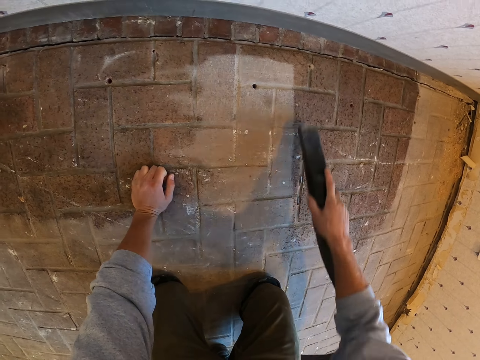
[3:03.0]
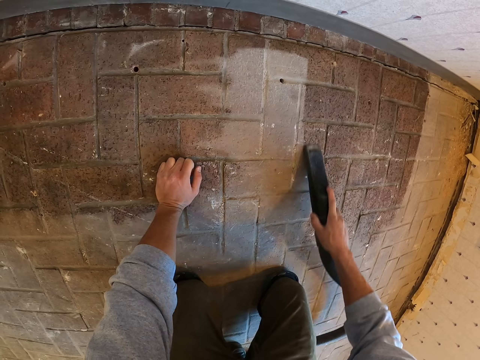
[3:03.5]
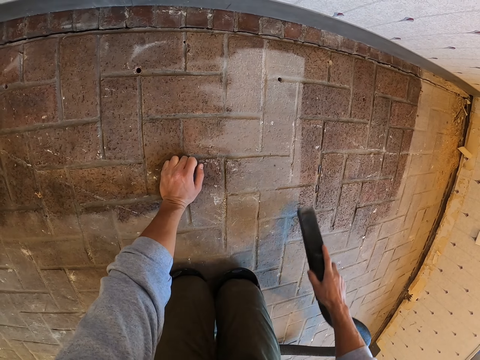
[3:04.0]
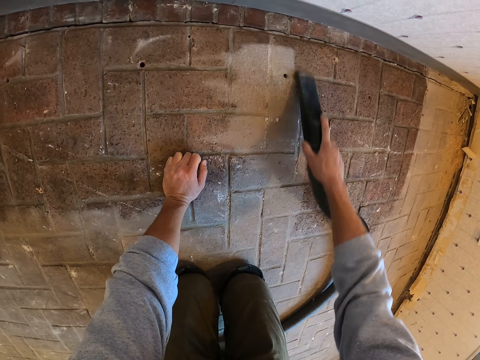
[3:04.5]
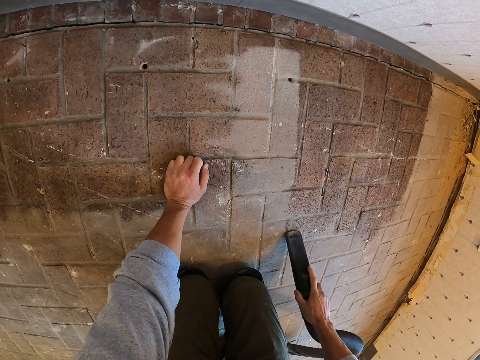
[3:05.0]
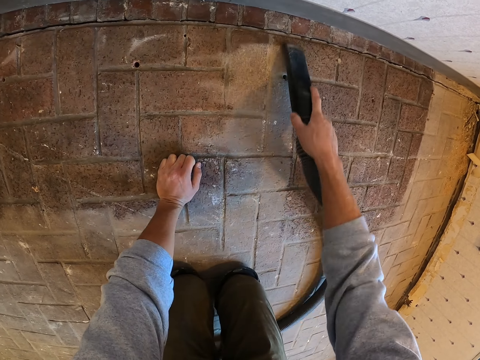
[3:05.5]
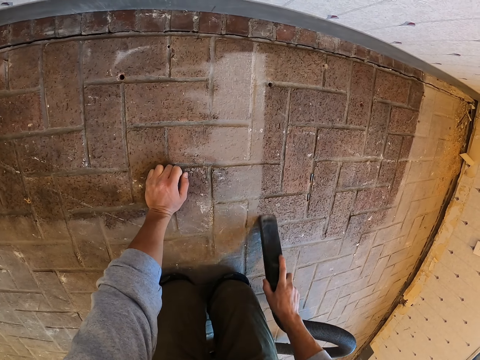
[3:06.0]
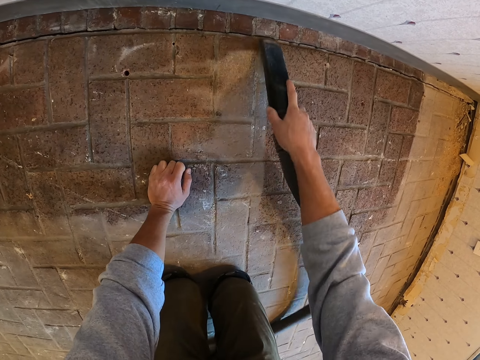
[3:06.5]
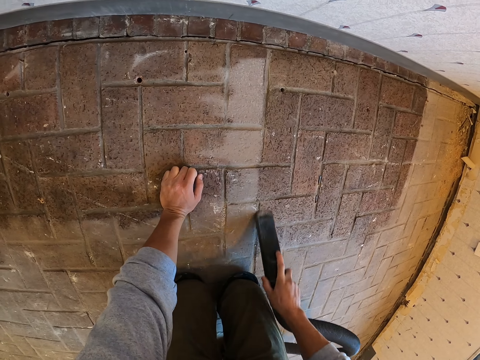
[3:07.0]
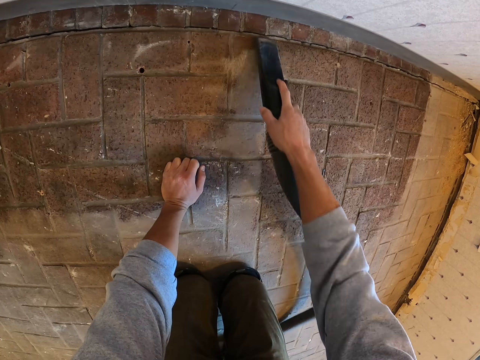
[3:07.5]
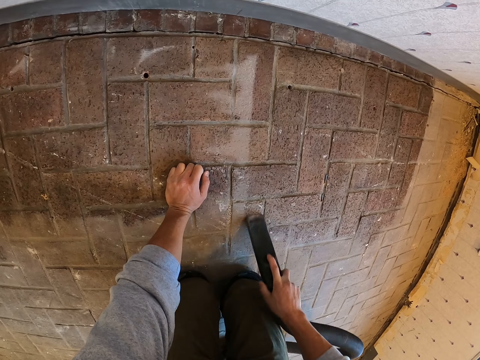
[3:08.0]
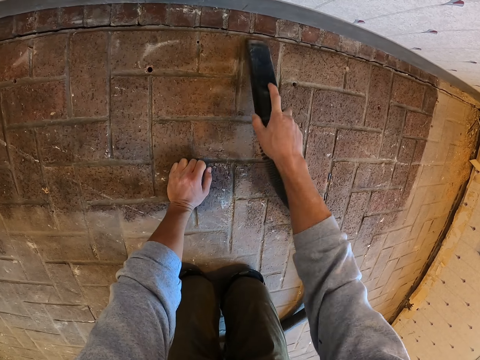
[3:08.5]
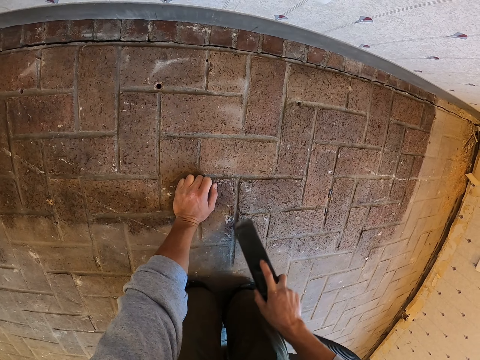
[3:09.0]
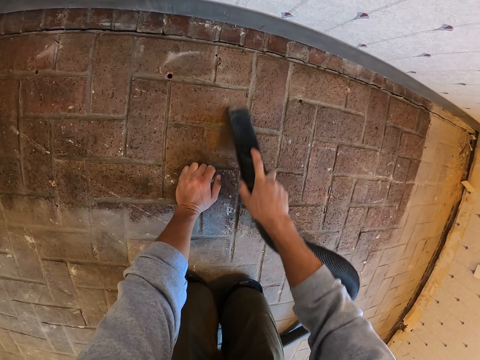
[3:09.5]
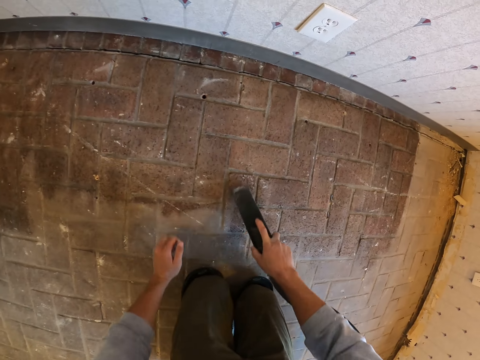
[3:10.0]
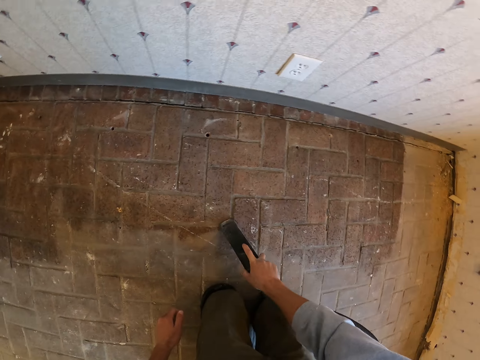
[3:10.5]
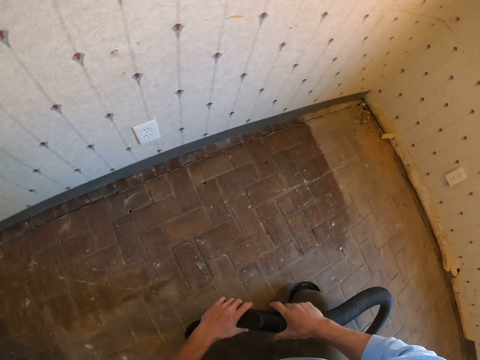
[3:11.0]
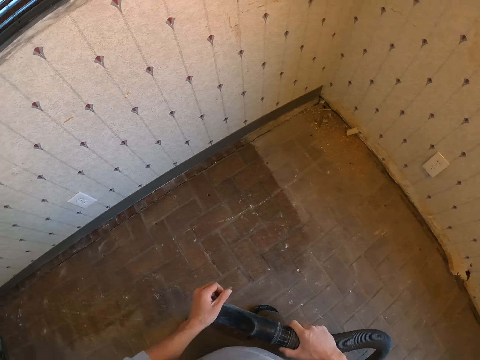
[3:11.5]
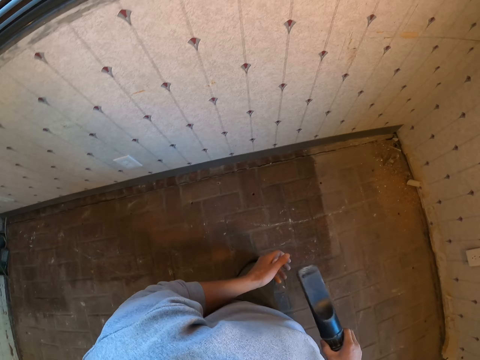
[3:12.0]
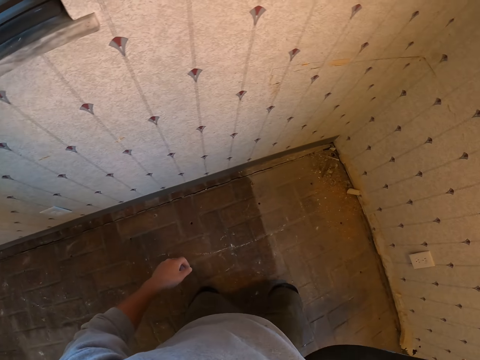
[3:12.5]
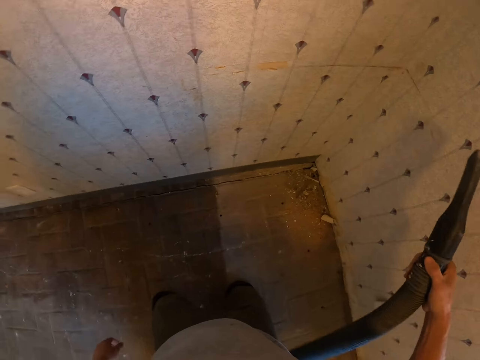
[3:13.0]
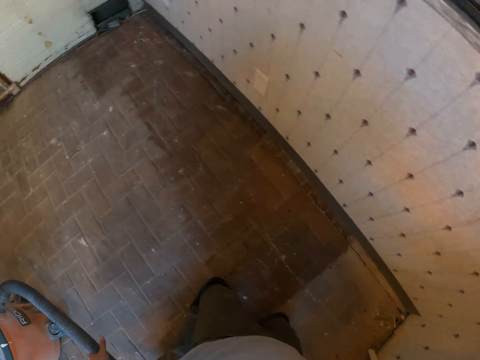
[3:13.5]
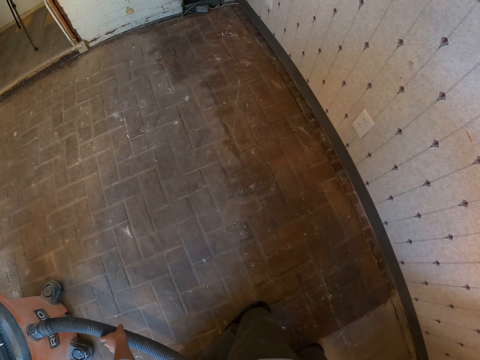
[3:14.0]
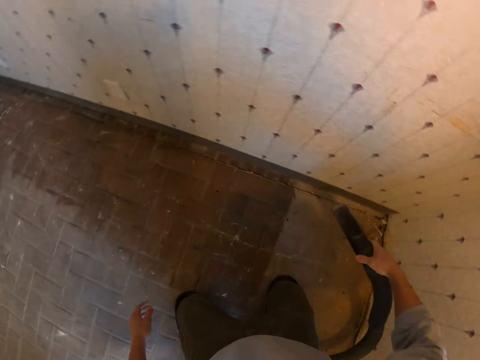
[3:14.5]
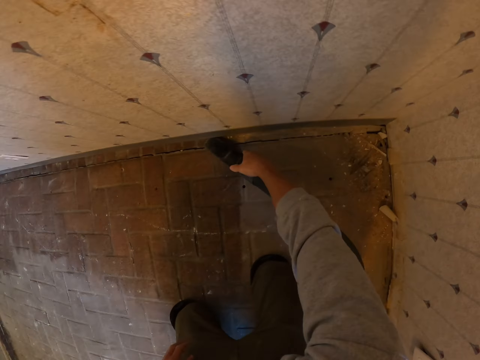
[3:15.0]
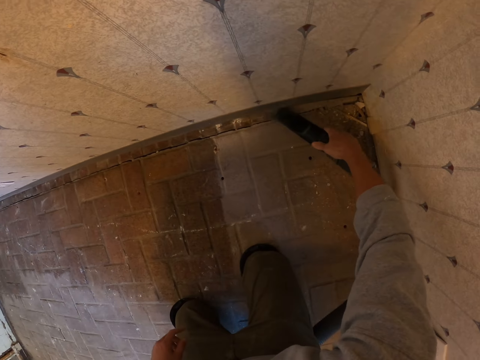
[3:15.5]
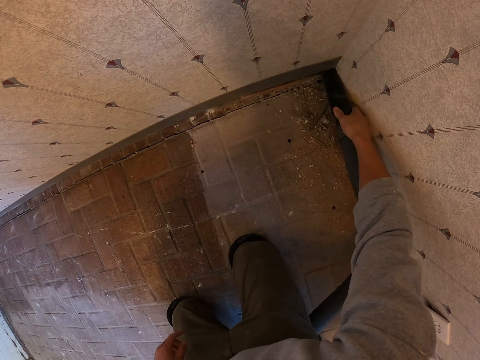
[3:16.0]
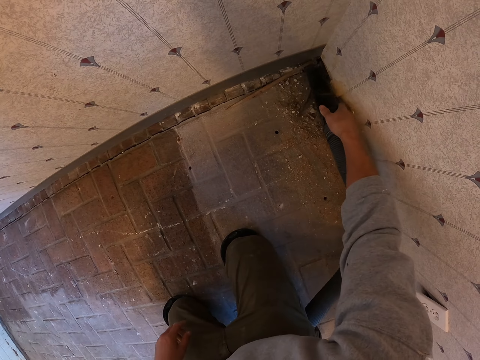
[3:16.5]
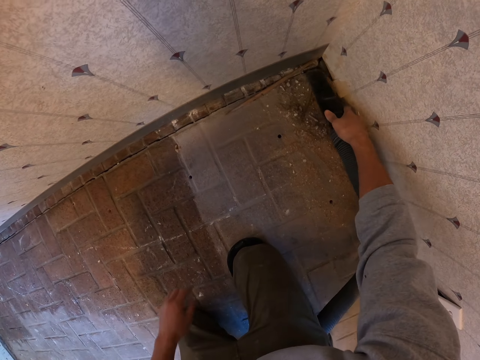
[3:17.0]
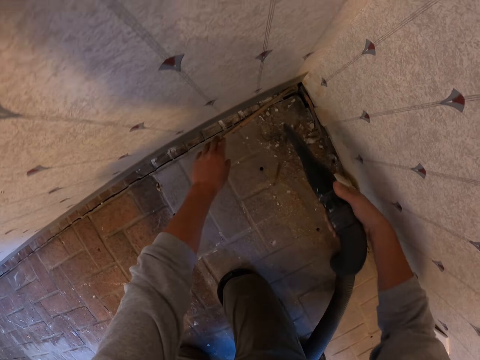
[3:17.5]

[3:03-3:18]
The camera wearer holds the vacuum cover. They move on the floor. They vacuum the wall. They pull the vacuum pipe. They put the hand on the lap. They vacuum the floor.

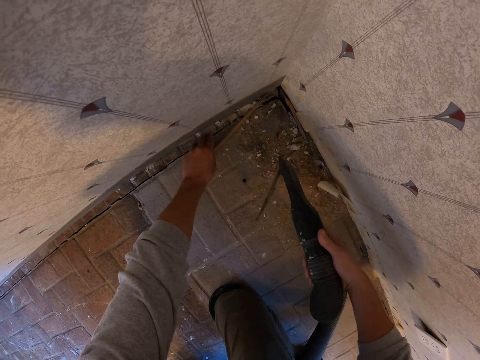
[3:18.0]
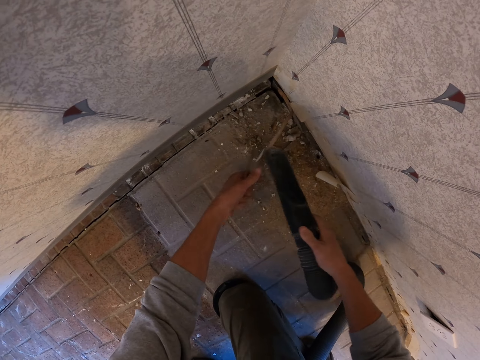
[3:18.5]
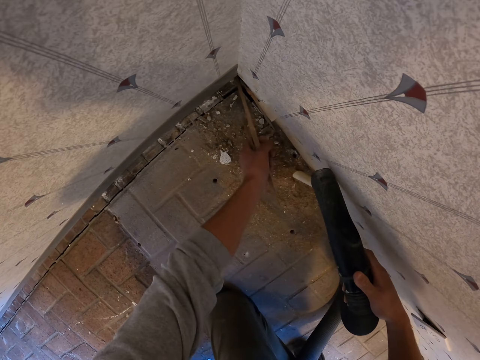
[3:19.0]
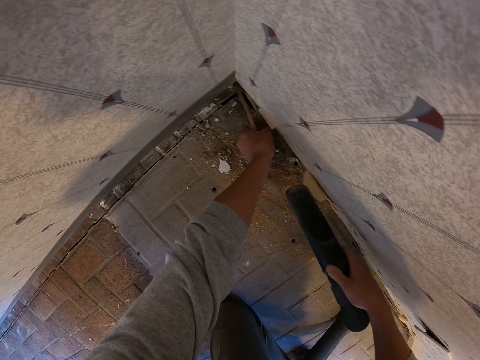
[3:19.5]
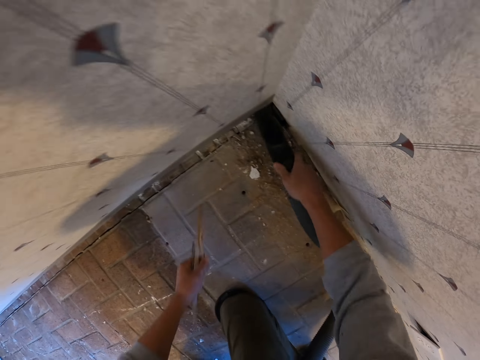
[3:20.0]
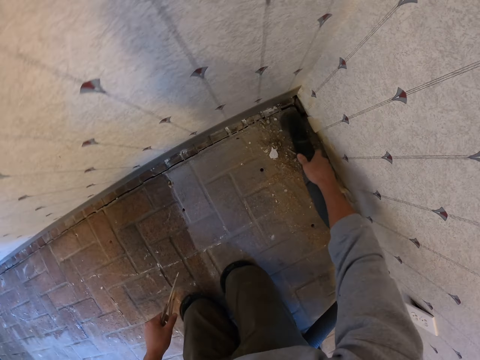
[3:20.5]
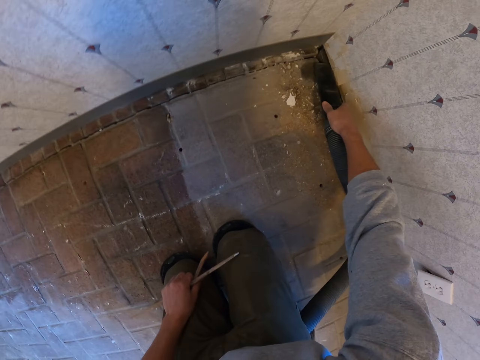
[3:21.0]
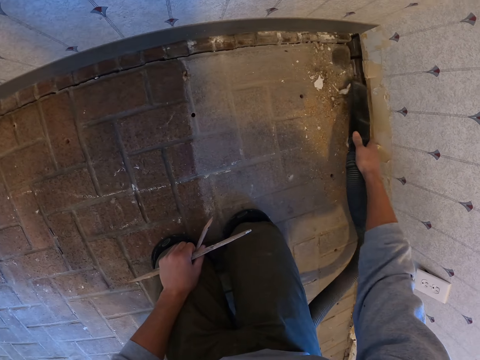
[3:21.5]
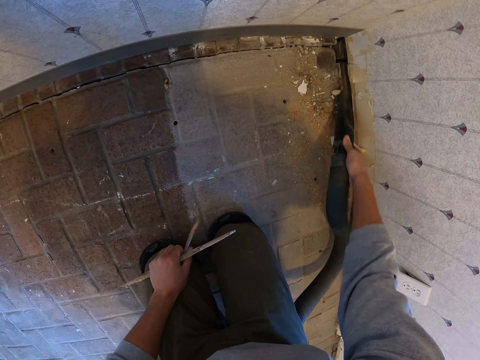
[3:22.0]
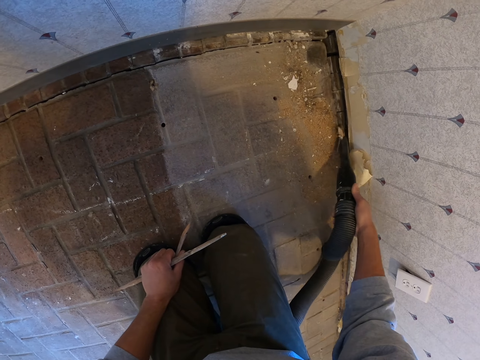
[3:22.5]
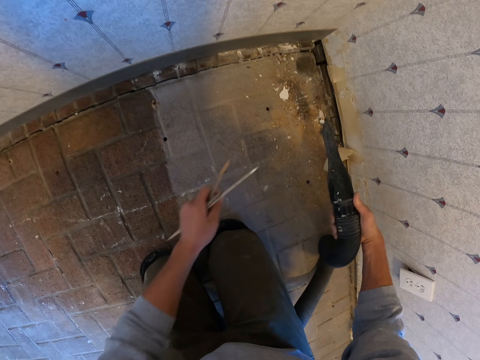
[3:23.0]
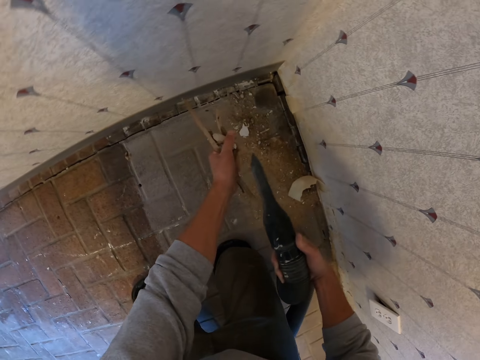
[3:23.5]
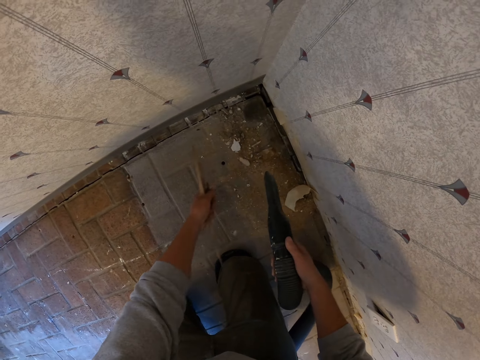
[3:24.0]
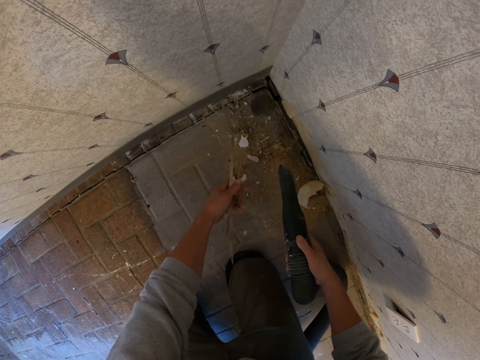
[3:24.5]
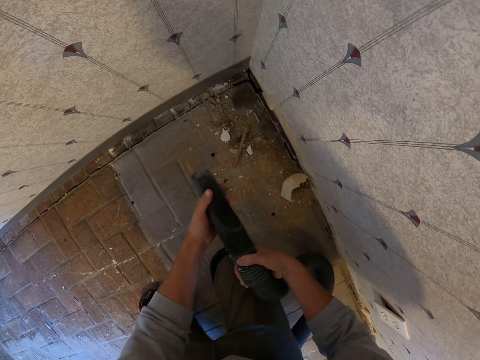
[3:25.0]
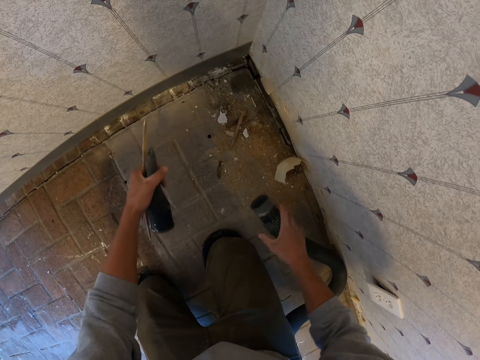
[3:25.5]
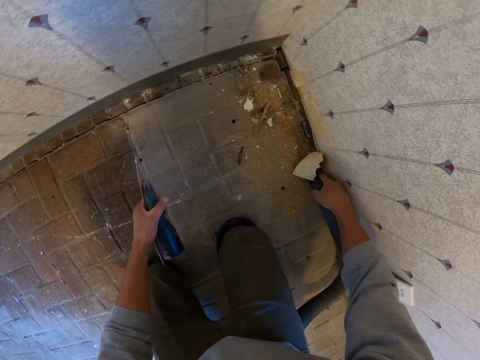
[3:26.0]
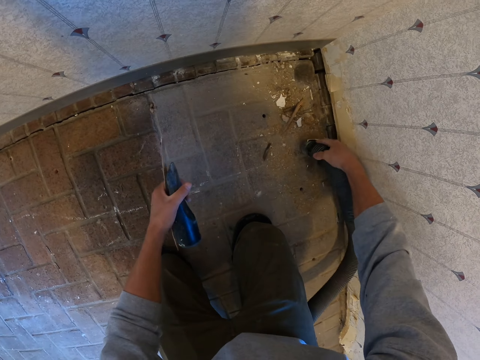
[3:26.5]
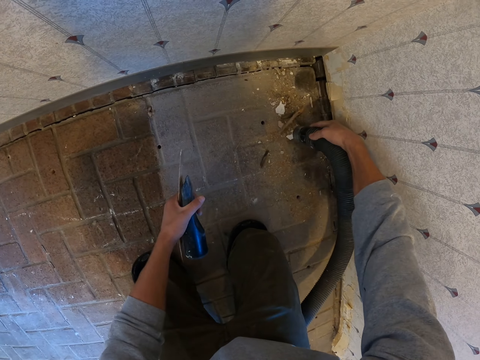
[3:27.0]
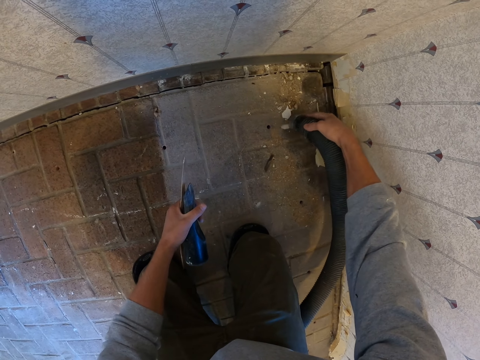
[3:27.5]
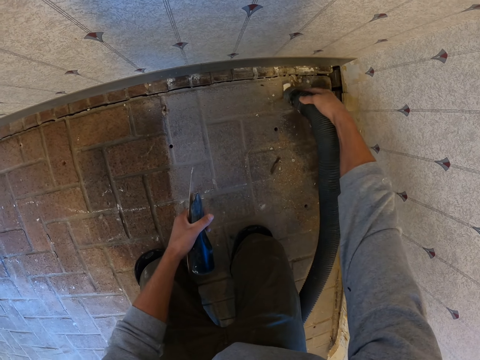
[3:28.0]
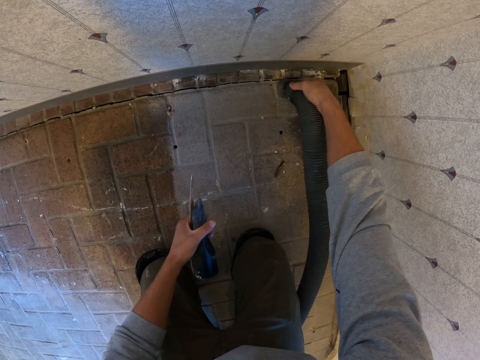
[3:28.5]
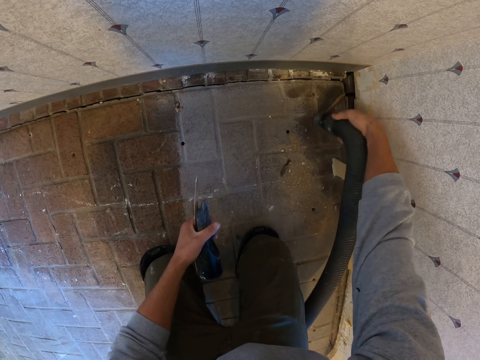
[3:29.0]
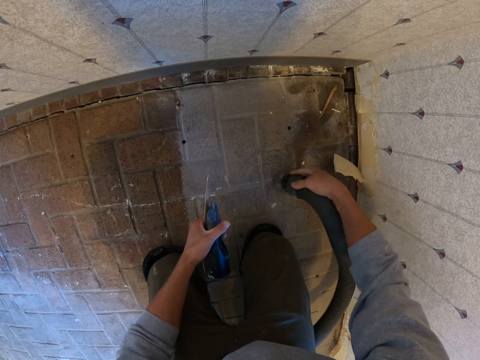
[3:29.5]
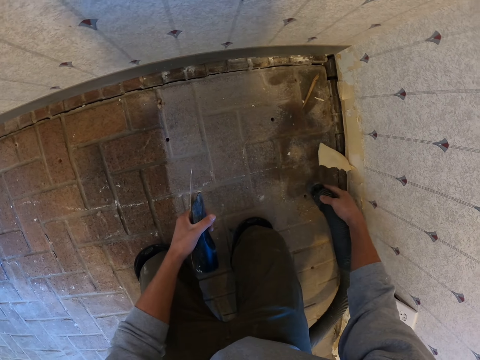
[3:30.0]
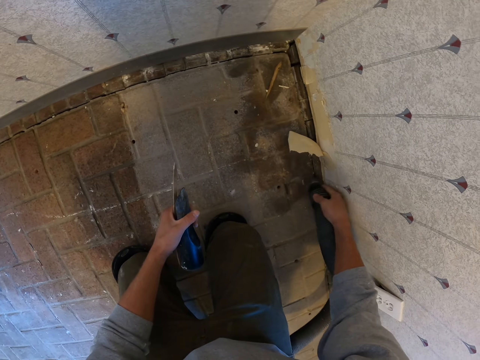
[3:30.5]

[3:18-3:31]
The camera wearer picks the pieces of wood. They pick up dirt from the floor. They hold the pieces of wood. They vacuum the floor. They remove dirt from the vacuum's mouth. They open the cover. They vacuum using the vacuum extension tube. They vacuum using the vacuum extension tube again.
